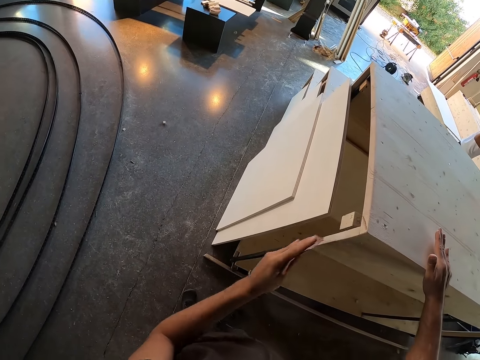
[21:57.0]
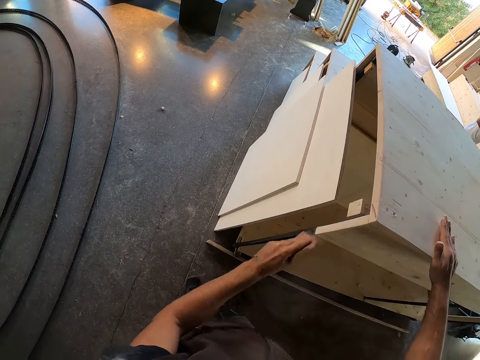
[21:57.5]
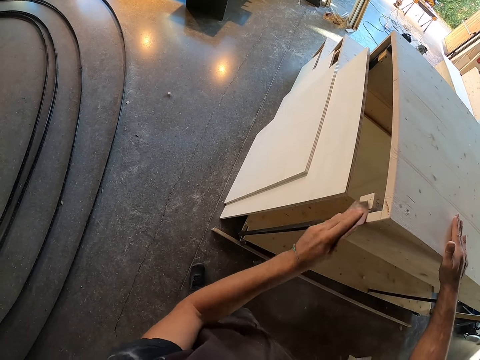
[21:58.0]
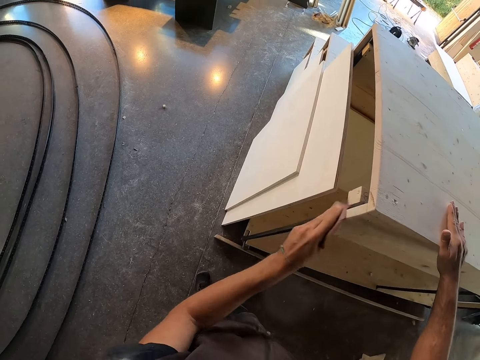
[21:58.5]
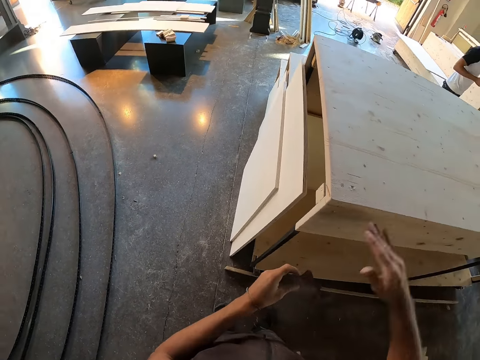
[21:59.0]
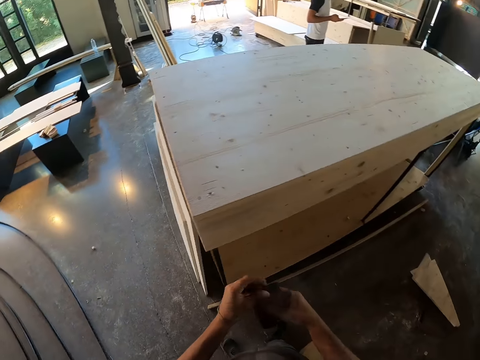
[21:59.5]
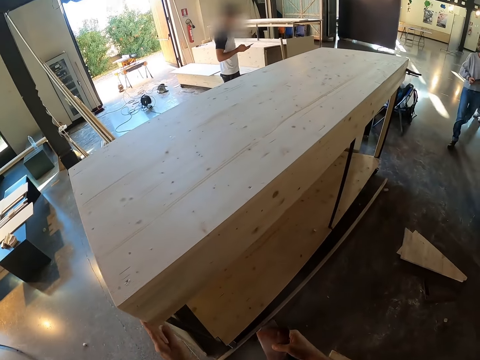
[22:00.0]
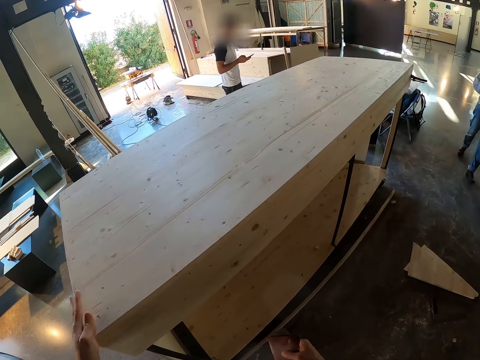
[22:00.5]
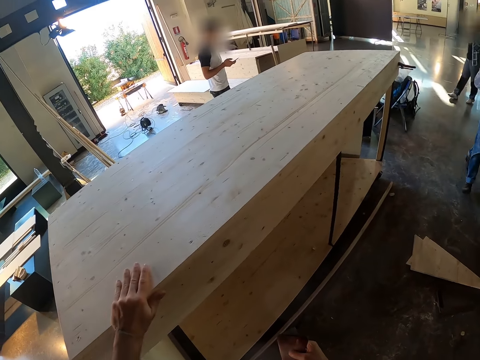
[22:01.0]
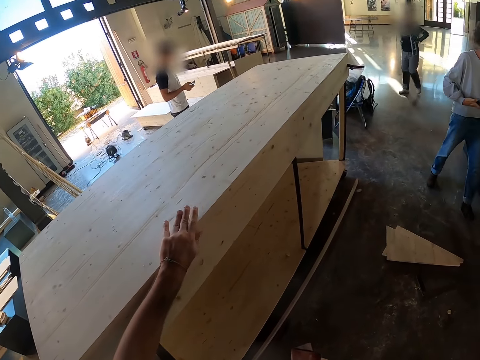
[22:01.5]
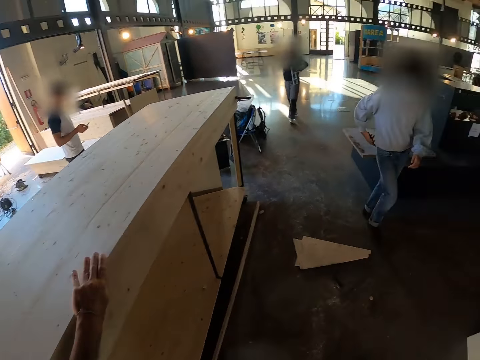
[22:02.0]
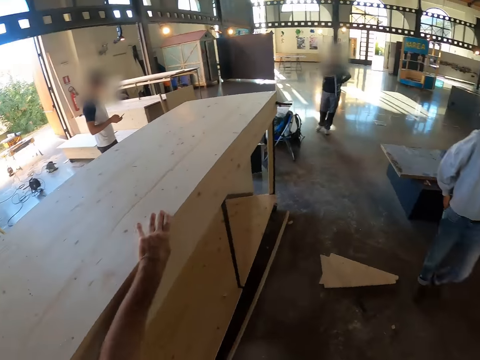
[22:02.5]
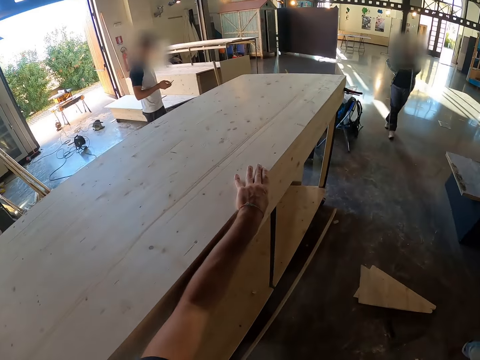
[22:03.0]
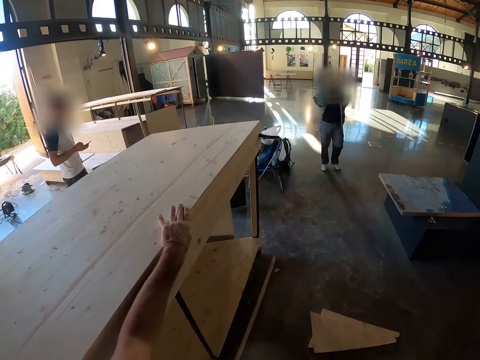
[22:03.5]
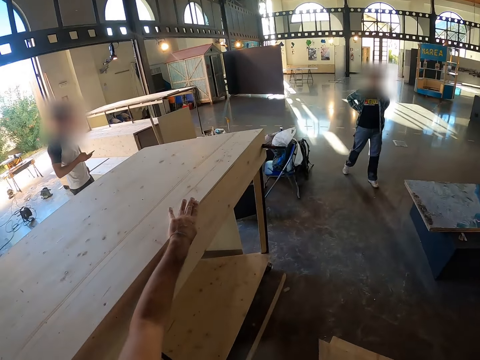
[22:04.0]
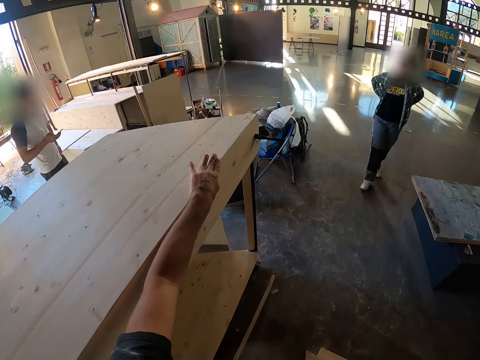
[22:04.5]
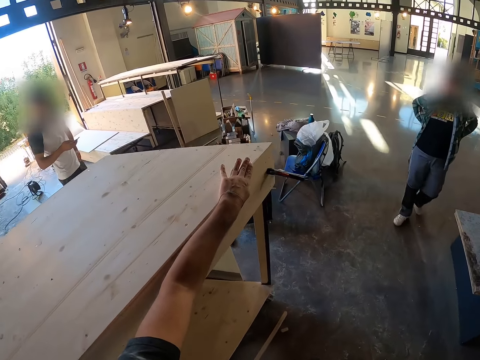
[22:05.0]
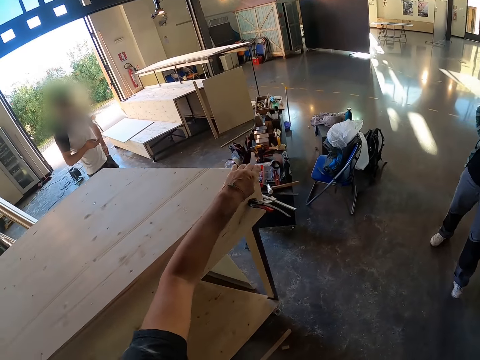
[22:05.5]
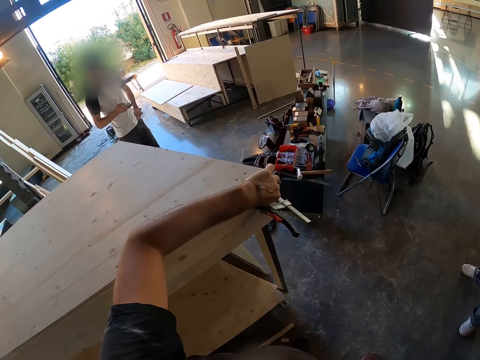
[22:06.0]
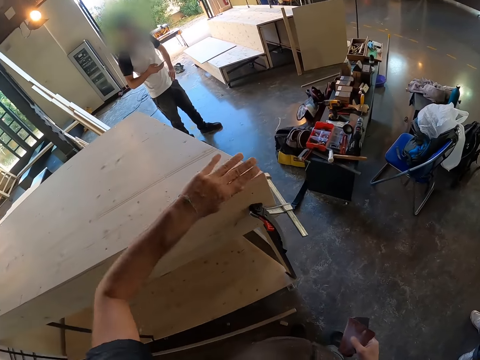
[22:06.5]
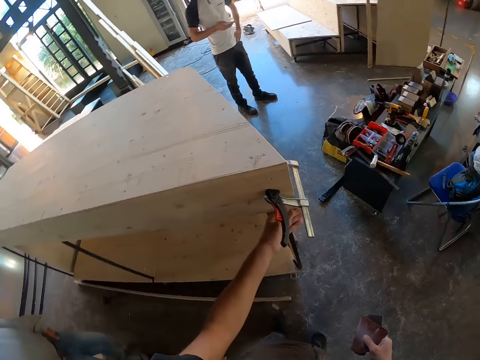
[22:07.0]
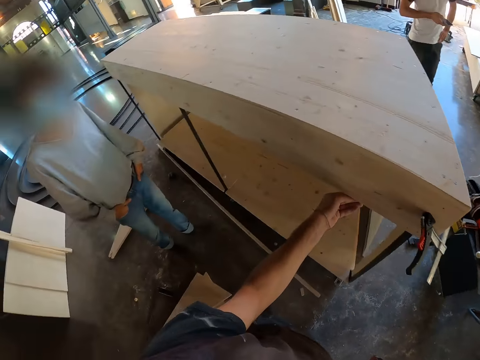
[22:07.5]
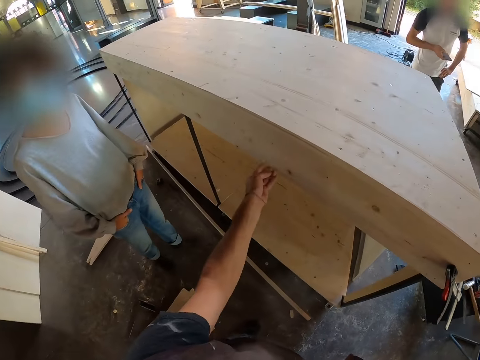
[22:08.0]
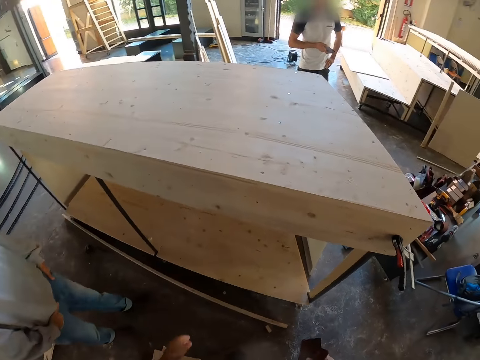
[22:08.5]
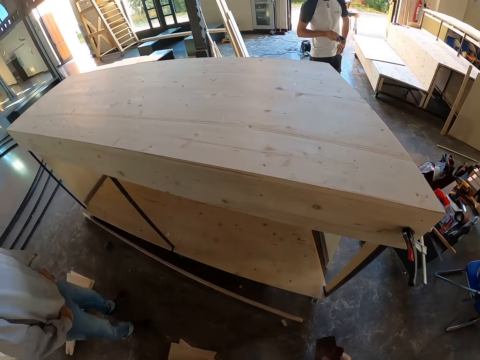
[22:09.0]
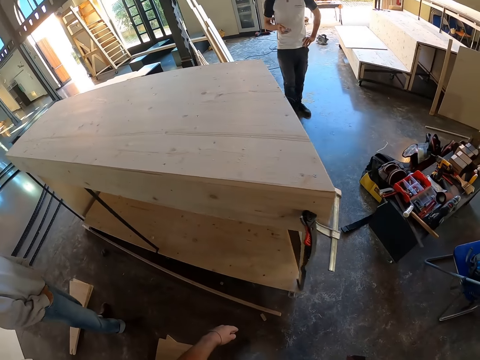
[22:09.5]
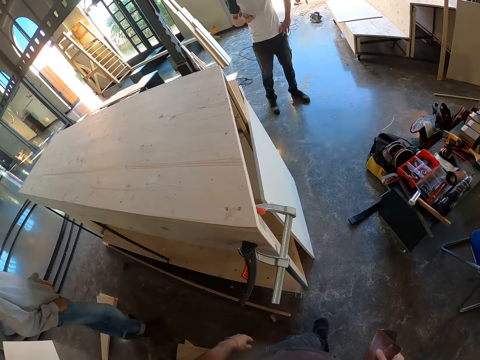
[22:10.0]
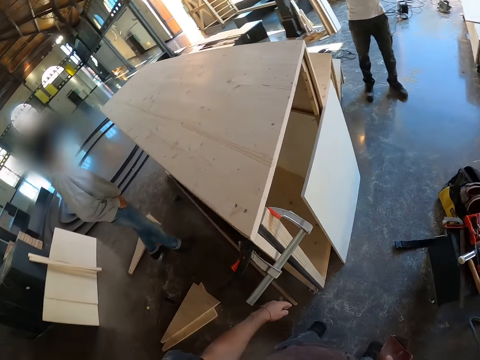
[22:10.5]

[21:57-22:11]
The camera wearer passes the sandpaper from his left hand to his right hand. A man operates a phone with his right hand. The camera wearer cleans the furniture with his left hand. He feels the plywood. Another man puts the phone in his pocket with his right hand. A third man walks in. A fourth man walks in. The camera wearer feels the plywood. The second man interacts with the camera wearer.

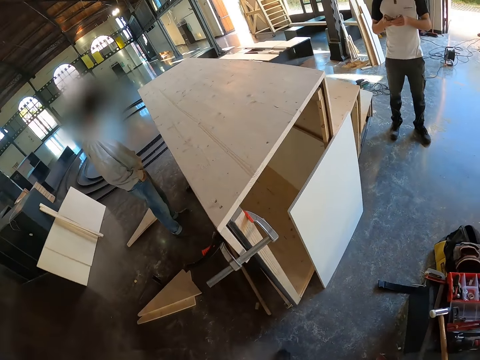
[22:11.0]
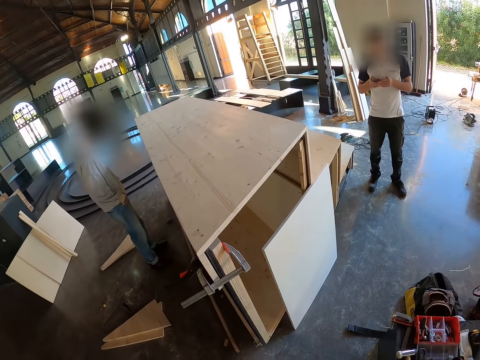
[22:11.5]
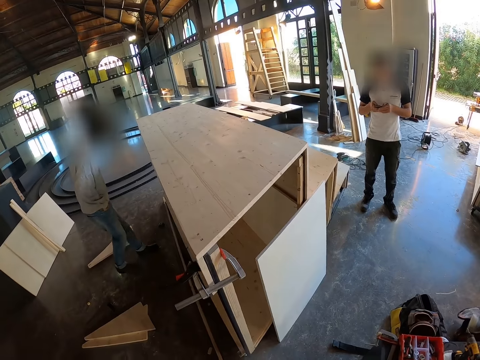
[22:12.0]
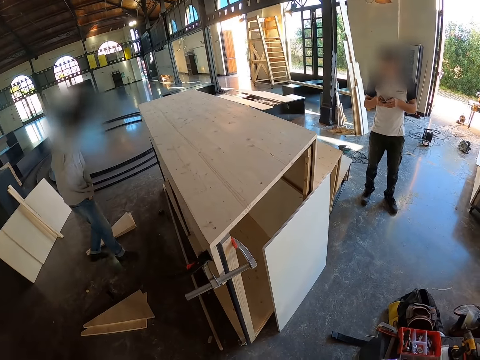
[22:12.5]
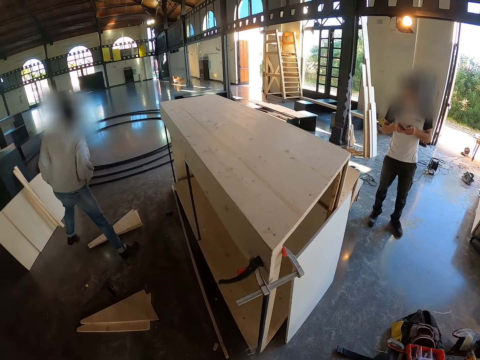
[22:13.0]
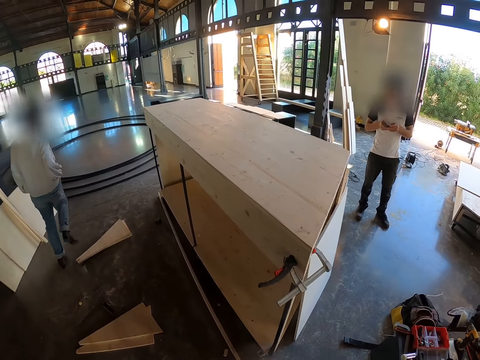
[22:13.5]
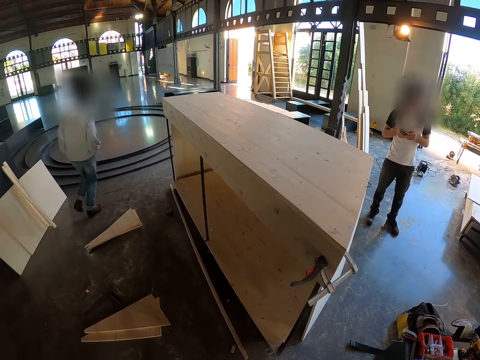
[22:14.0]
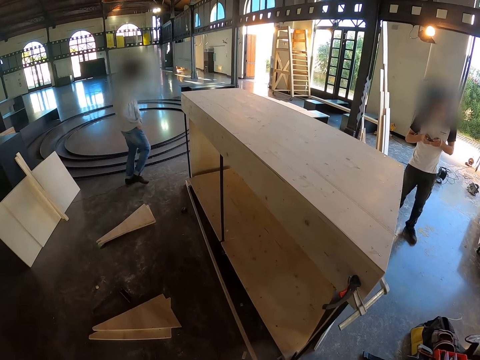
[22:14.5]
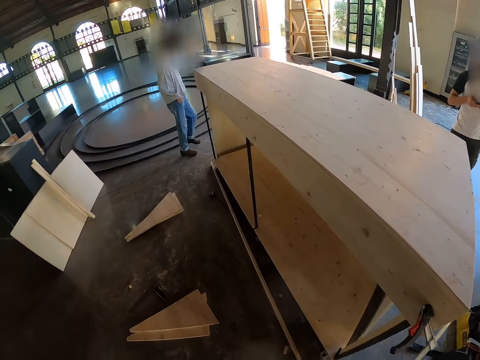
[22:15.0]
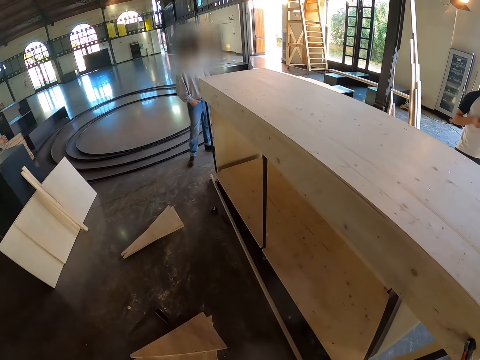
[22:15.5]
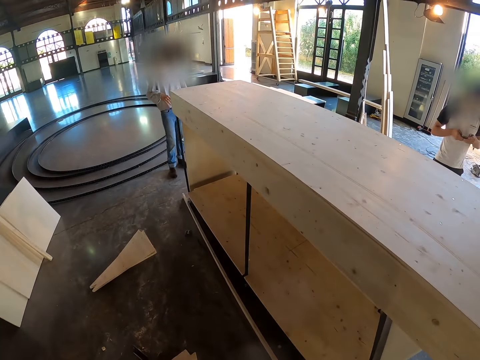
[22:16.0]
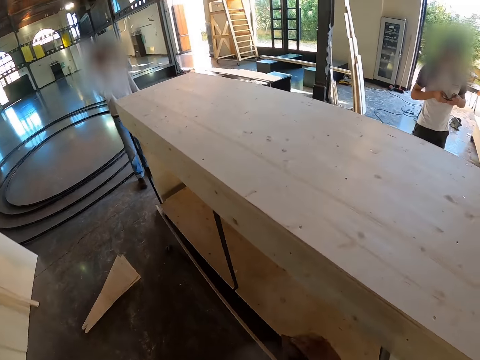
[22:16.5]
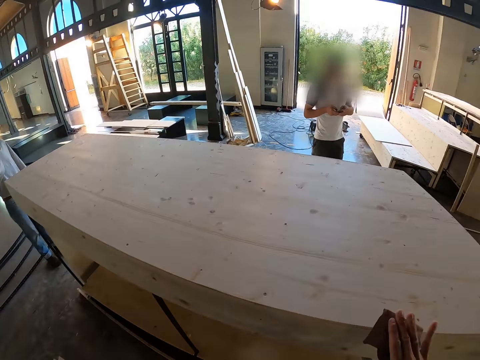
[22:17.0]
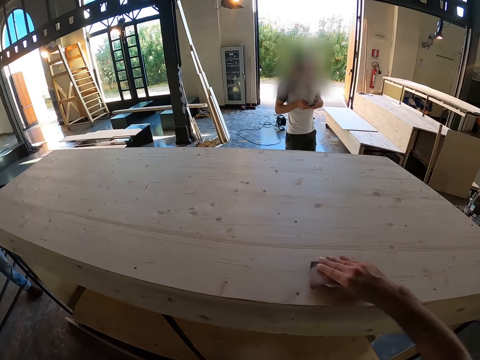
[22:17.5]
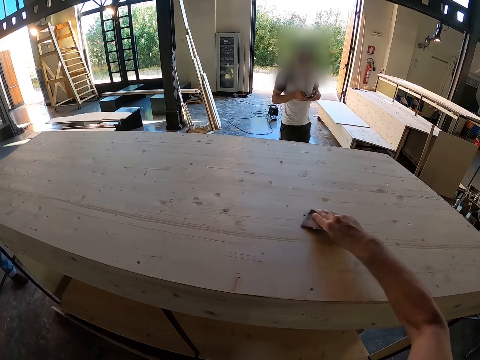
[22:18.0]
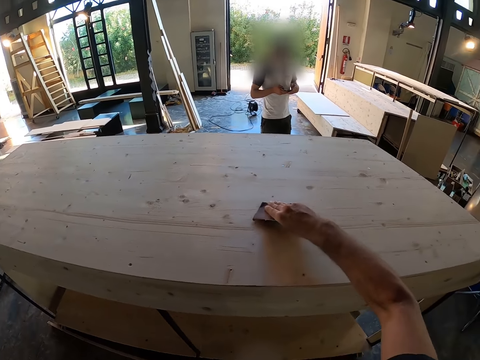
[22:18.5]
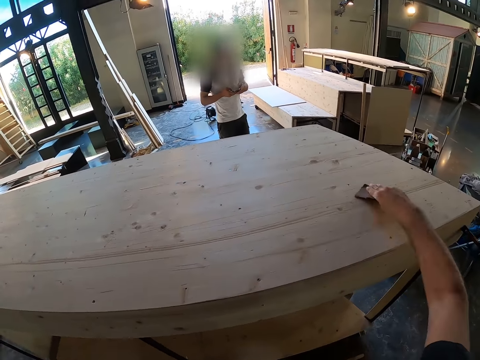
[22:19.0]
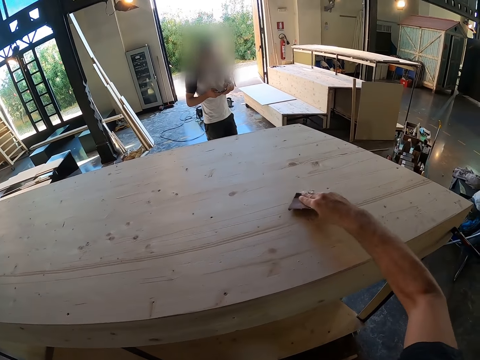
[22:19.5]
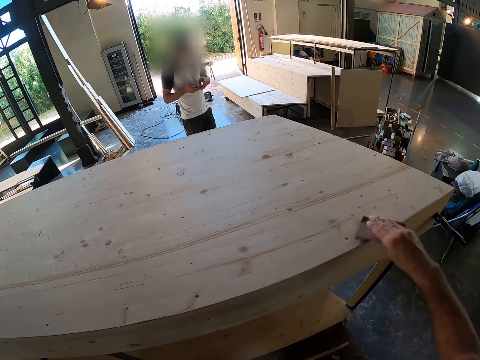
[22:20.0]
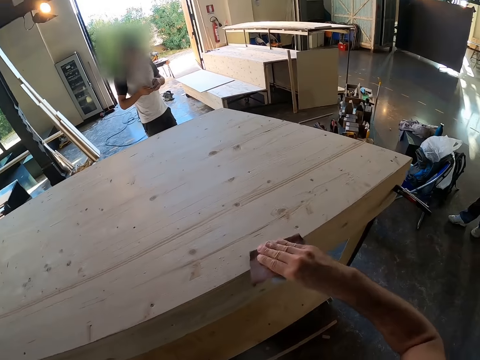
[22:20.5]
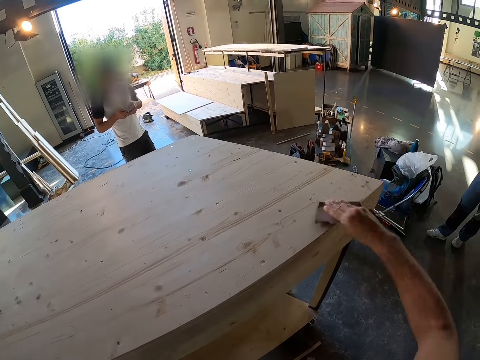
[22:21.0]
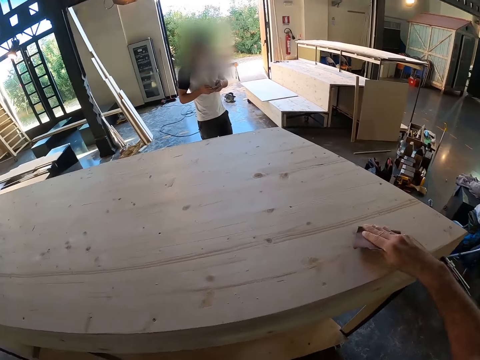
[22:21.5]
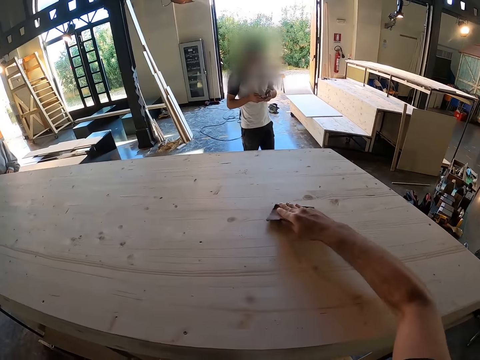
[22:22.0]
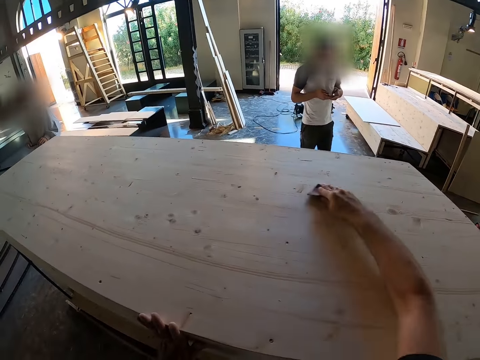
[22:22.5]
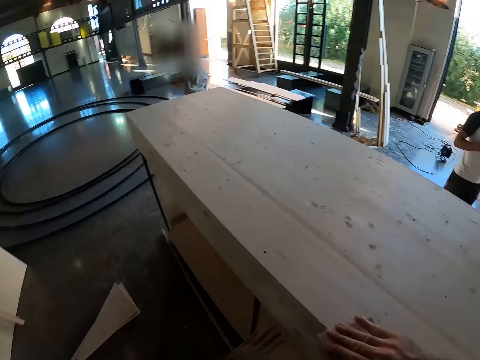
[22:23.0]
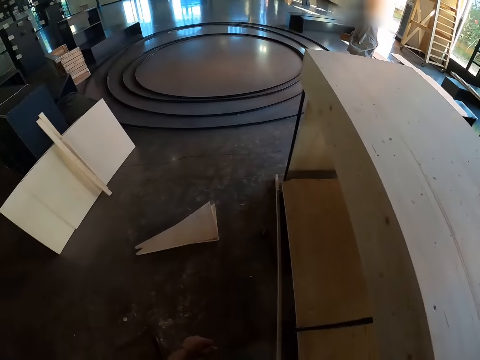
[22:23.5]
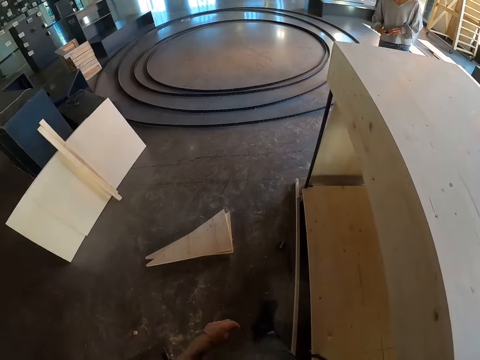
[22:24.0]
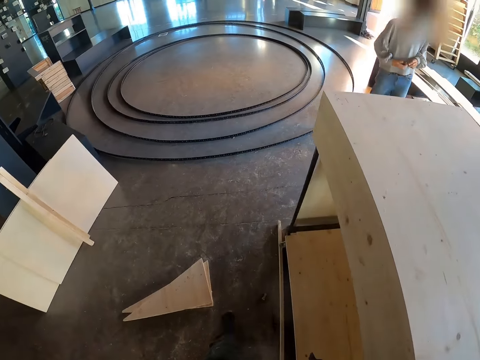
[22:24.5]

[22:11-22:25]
A man stands. Another man walks backward and walks. The camera wearer smoothens the furniture with the sandpaper in his right hand. The first man operates the phone with his right hand.
